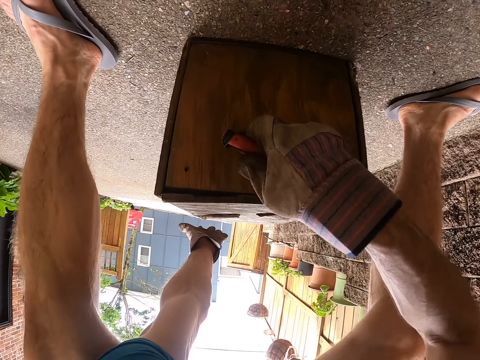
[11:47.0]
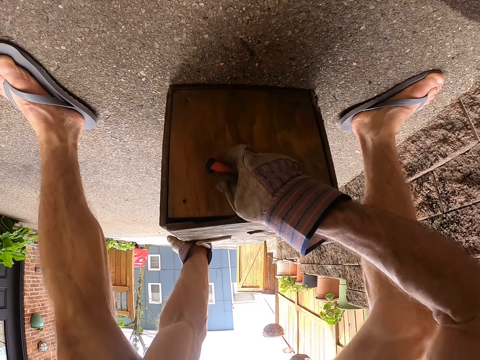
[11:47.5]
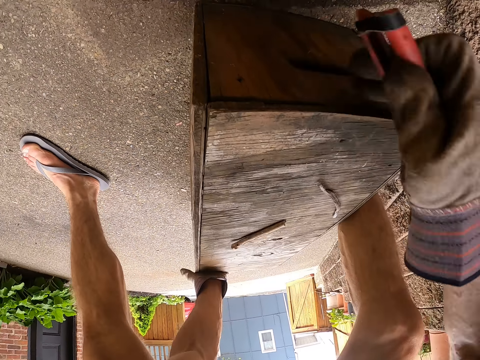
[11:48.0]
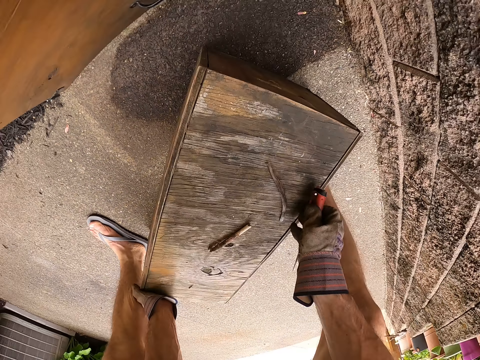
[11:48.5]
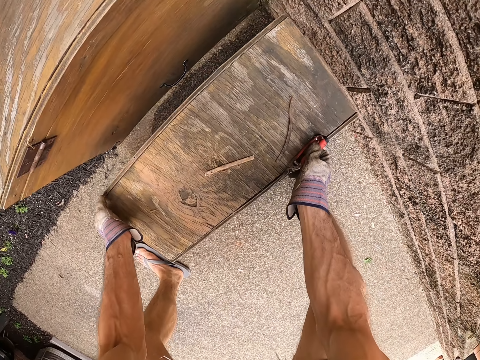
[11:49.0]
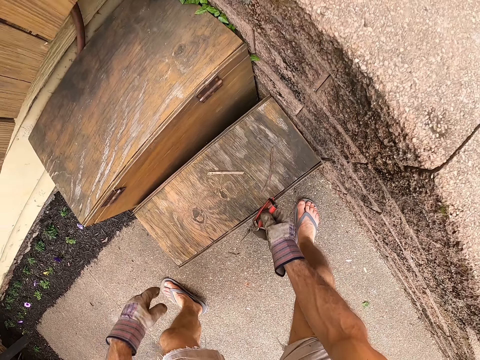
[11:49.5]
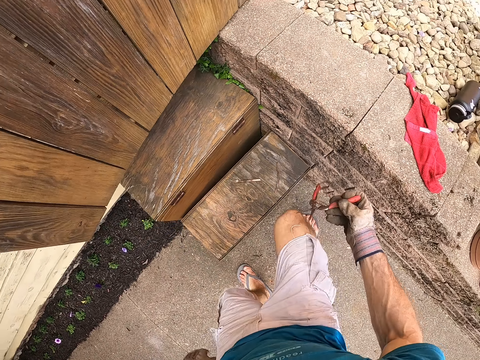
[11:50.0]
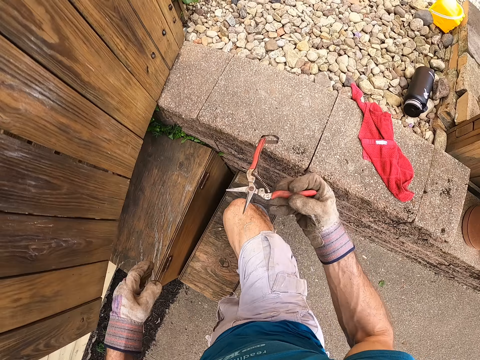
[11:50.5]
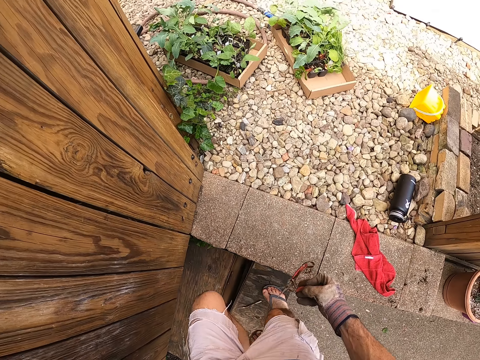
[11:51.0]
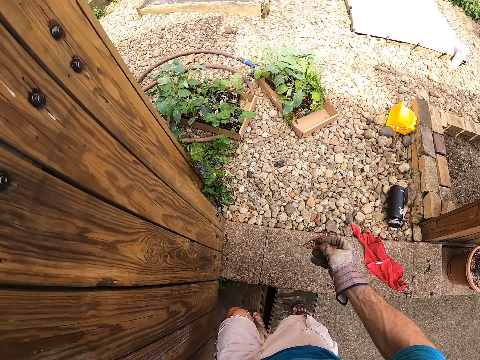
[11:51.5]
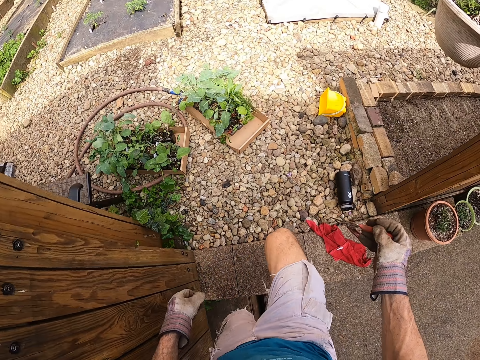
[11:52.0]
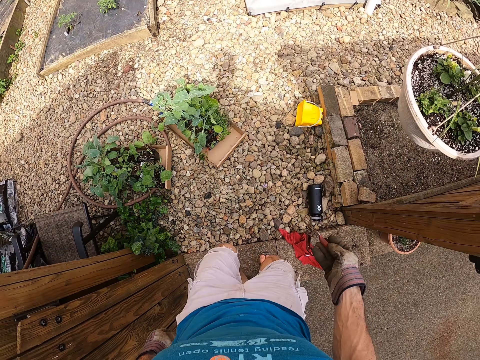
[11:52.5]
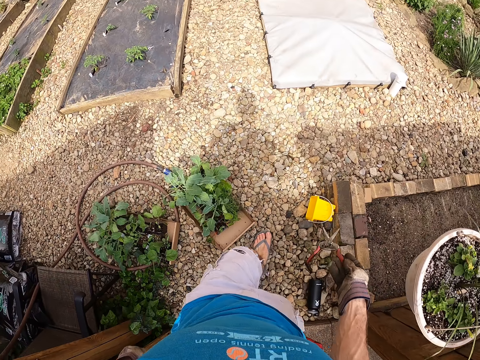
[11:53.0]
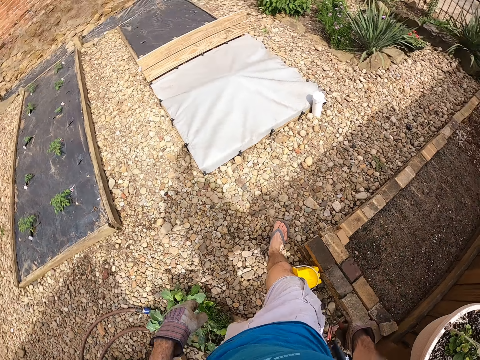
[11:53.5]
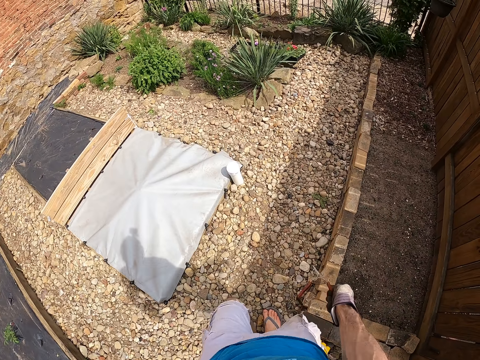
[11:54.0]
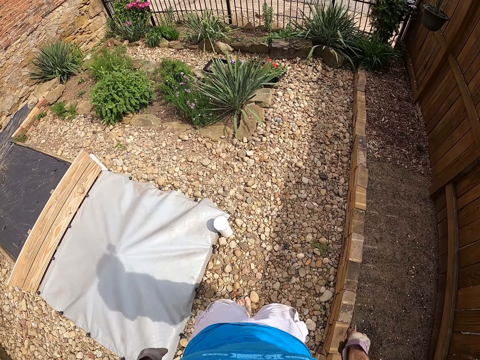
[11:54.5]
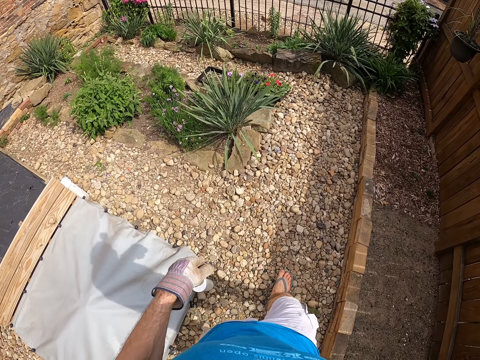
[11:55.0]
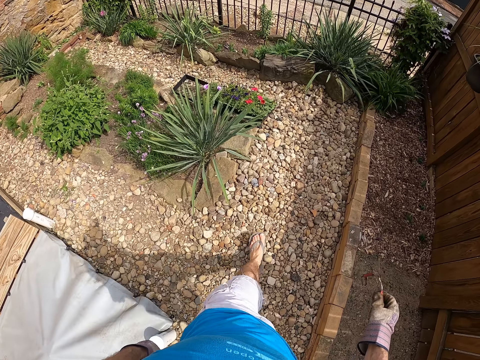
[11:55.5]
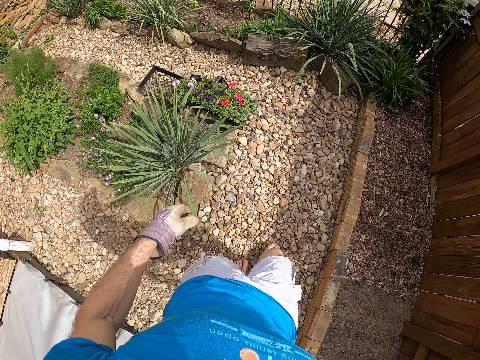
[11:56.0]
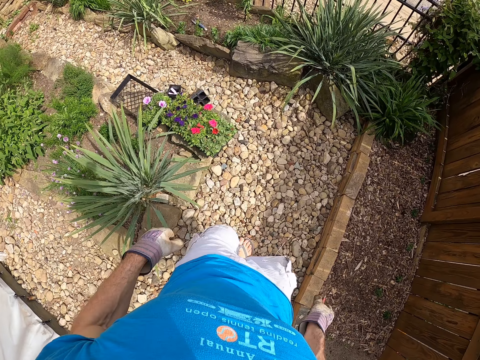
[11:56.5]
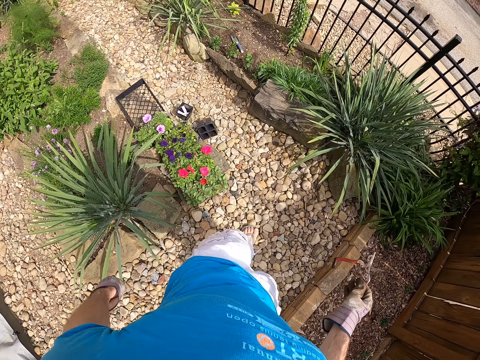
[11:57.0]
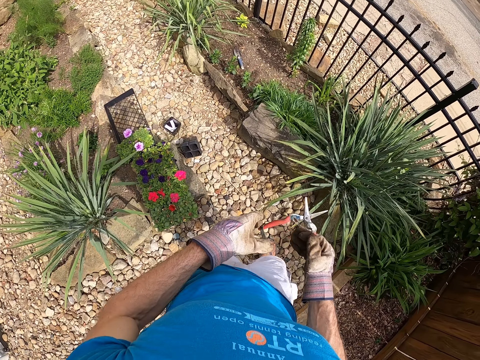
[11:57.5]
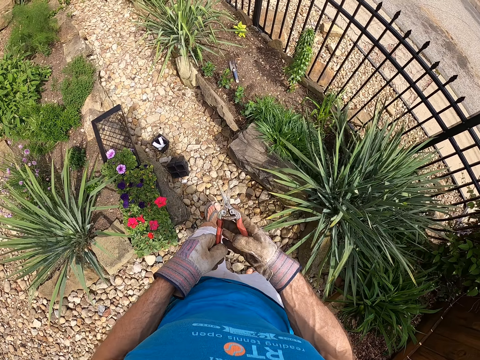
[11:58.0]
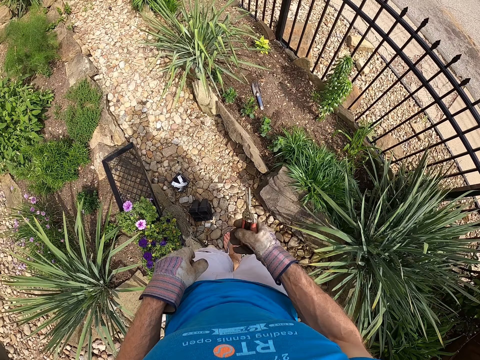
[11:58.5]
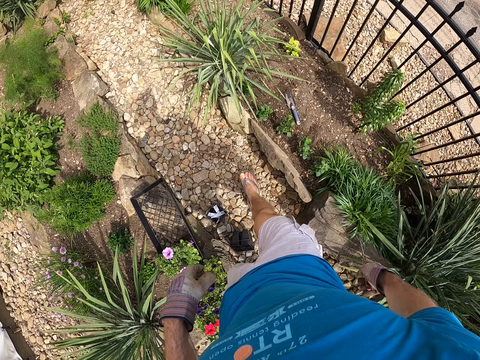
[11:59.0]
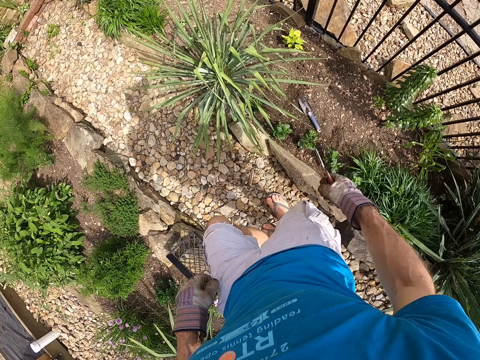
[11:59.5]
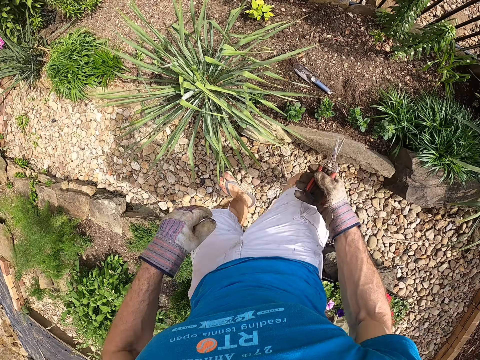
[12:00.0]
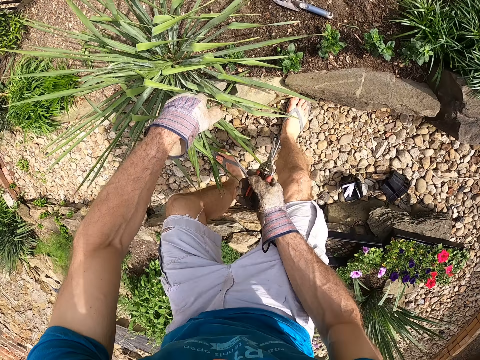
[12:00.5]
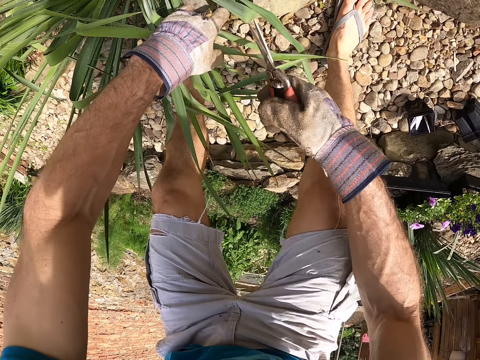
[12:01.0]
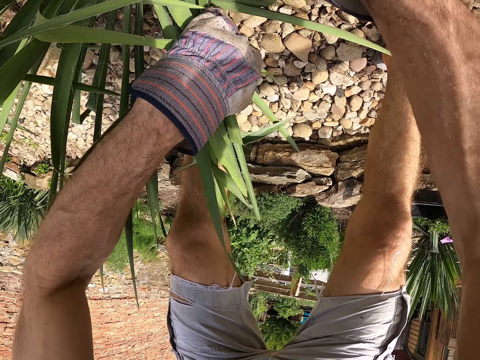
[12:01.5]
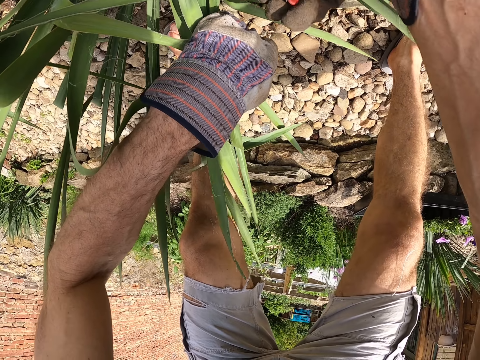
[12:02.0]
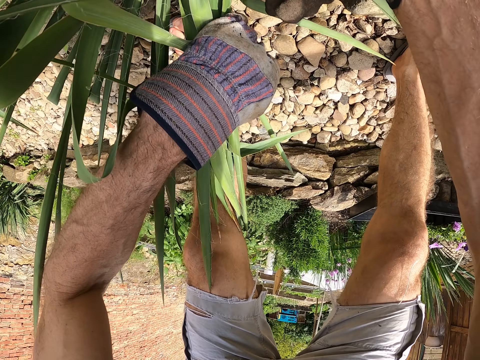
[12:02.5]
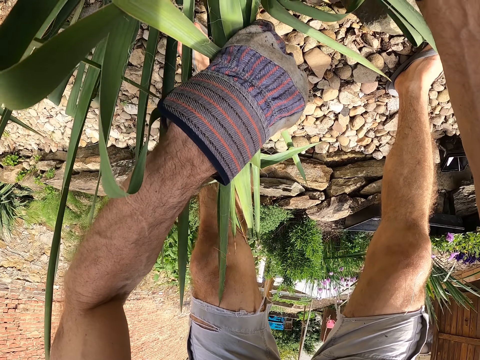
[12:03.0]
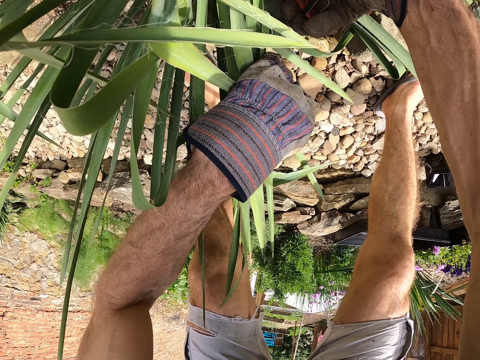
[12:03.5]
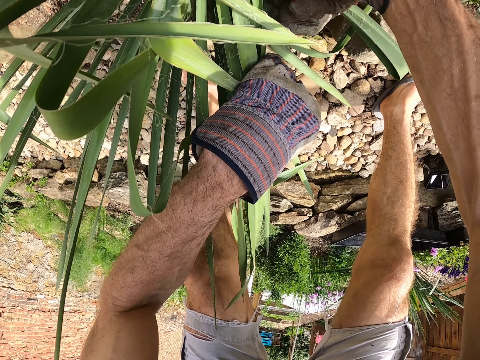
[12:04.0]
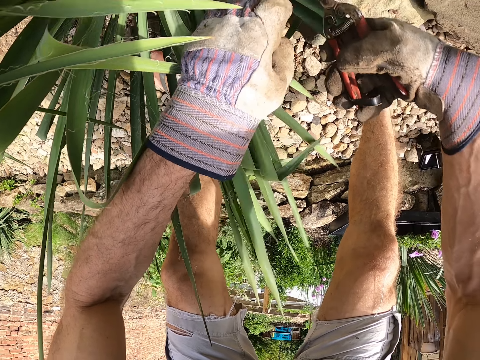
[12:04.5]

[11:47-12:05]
The camera wearer moves the box back to the front of the cupboard with his hands. He walks around. He walks towards an iron fence. He adjusts the plier with his hands. He holds a plant with his left hand. He cuts some leaves of the plant with his left hand and the scissor in his right hand.

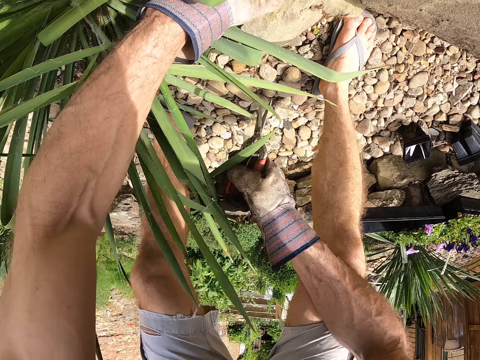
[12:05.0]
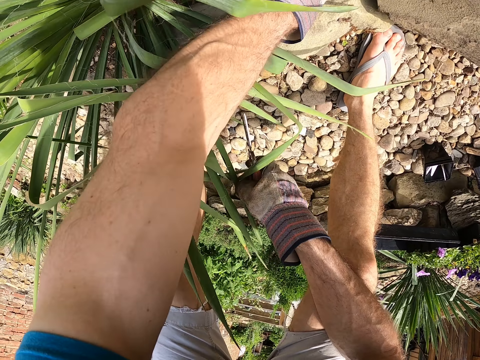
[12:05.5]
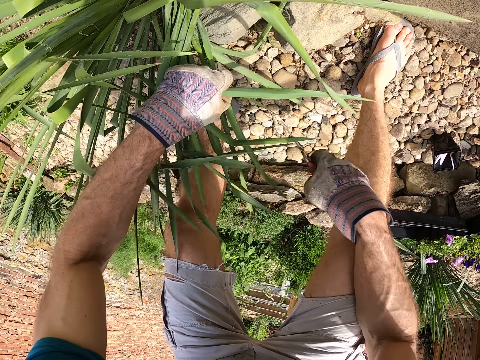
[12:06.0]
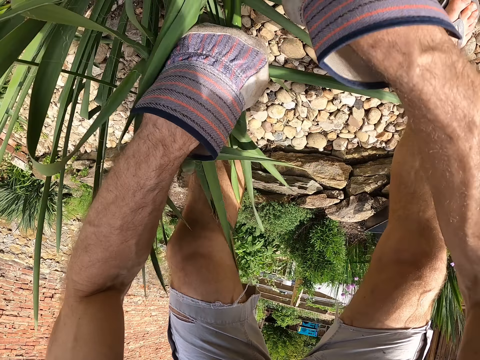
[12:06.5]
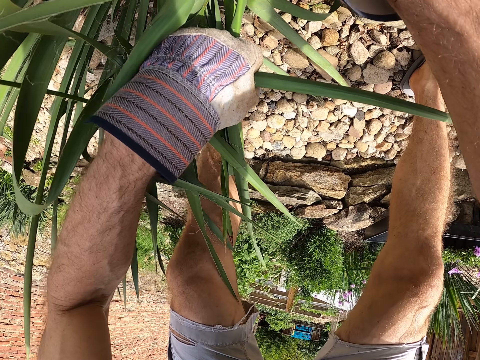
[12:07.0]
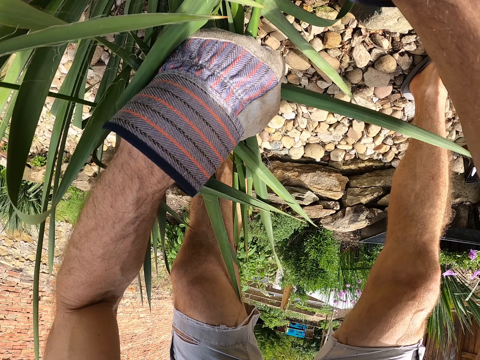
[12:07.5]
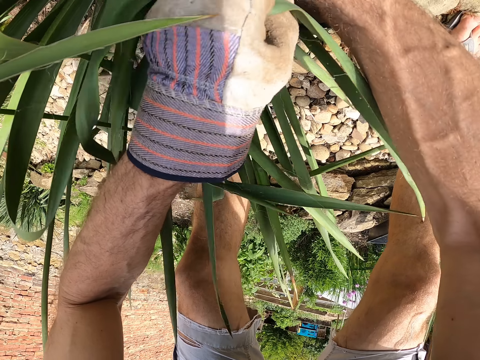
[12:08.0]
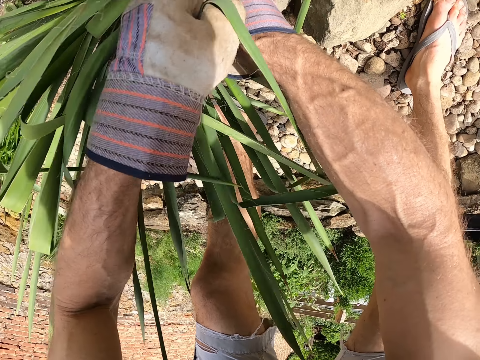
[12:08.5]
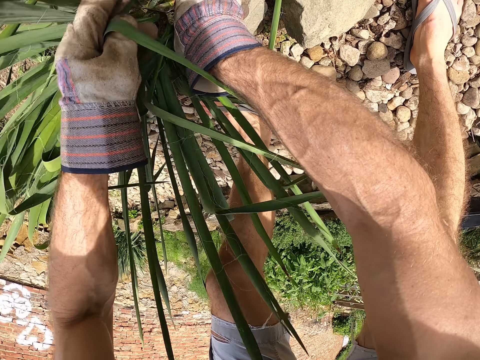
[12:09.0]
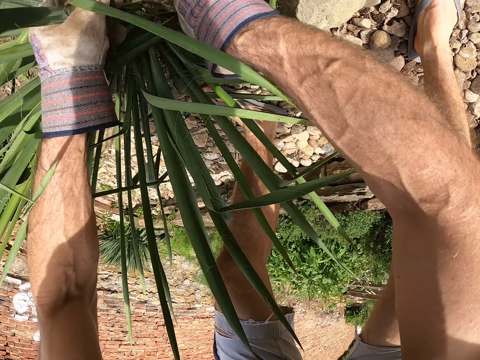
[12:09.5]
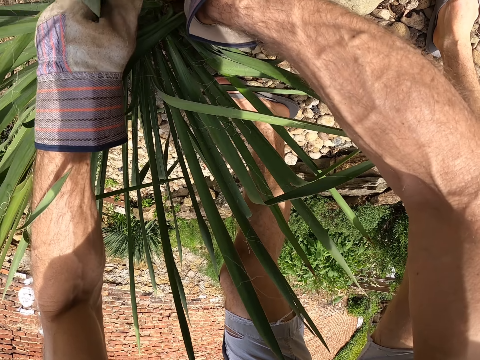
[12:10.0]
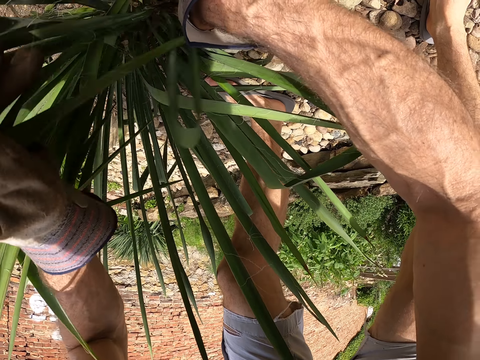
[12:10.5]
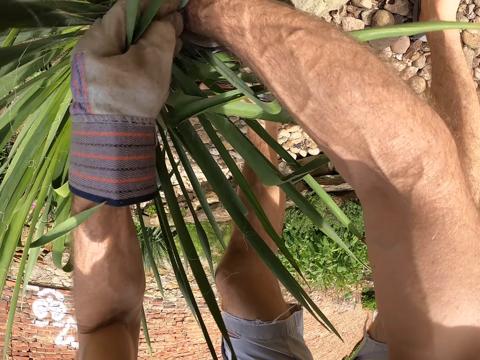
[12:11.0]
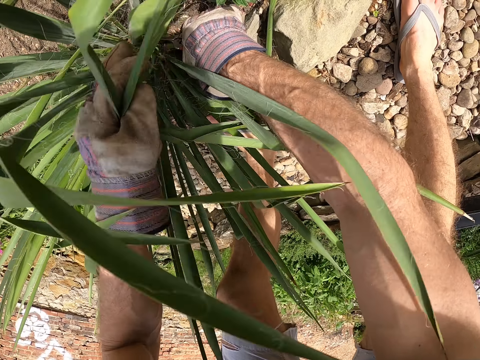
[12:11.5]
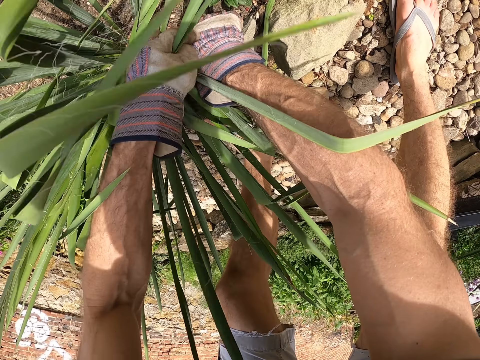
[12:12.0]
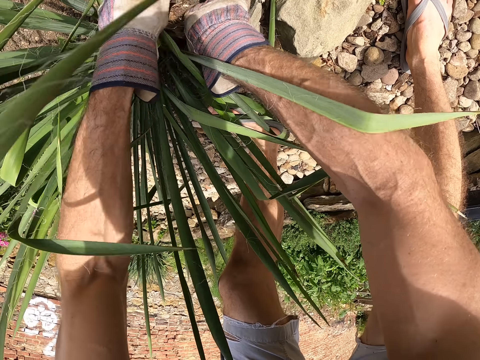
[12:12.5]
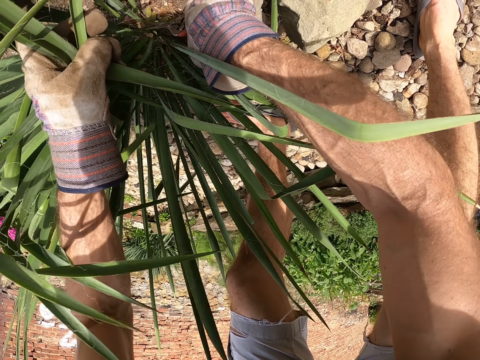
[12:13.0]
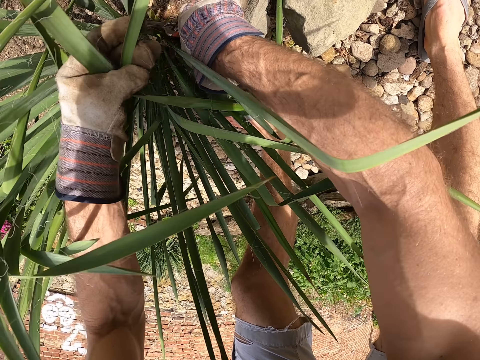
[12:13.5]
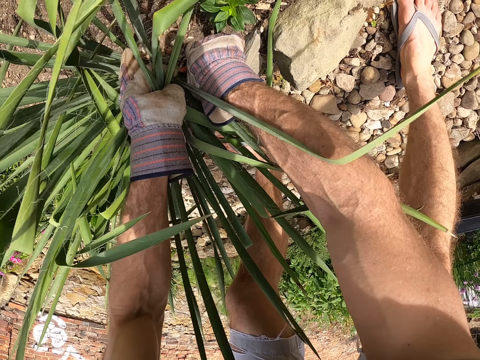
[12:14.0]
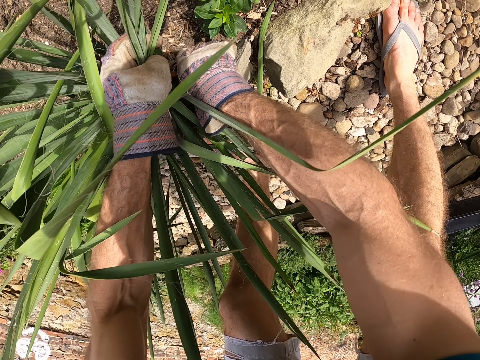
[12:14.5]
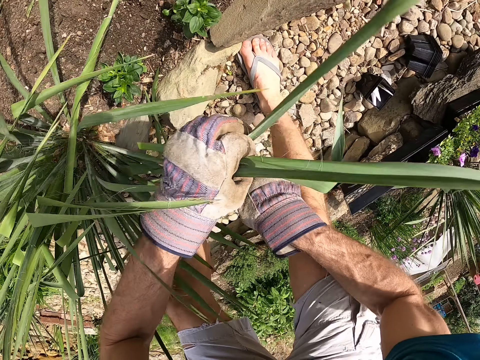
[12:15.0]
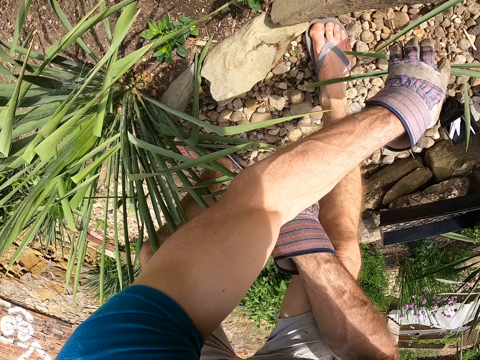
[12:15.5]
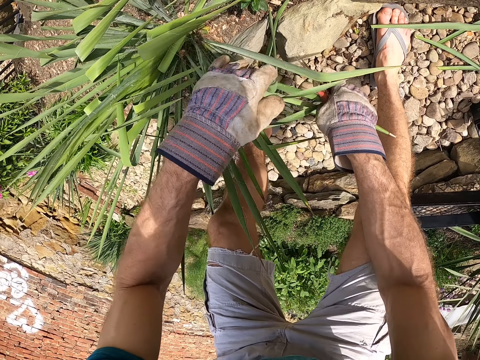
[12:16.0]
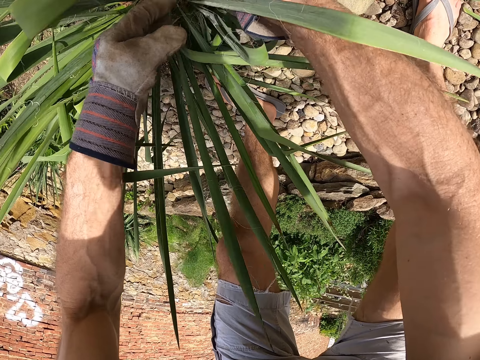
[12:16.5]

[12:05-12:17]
The camera wearer throws the leaves of the plant on the ground with his left hand.
